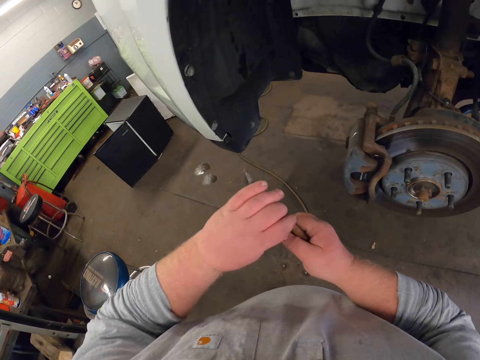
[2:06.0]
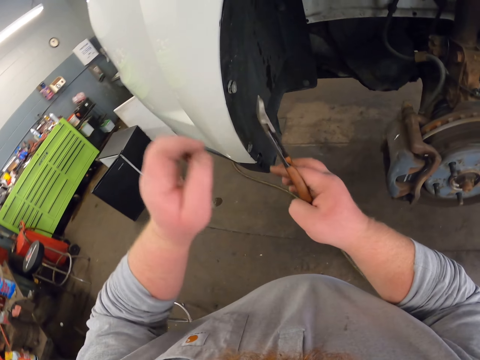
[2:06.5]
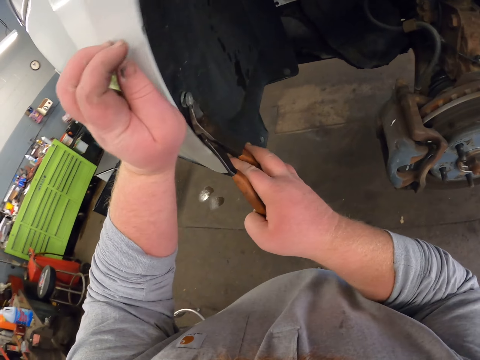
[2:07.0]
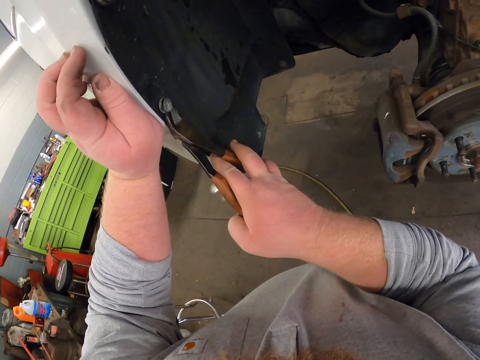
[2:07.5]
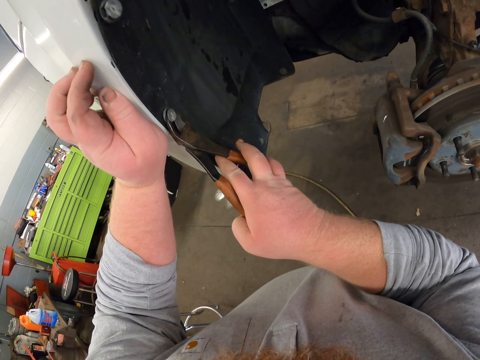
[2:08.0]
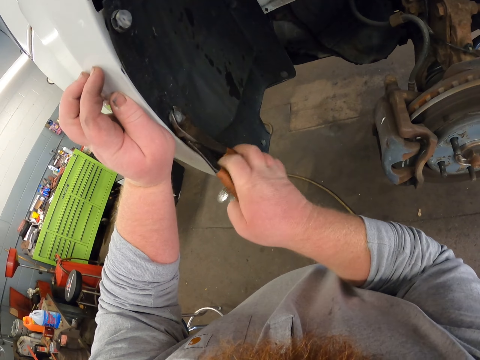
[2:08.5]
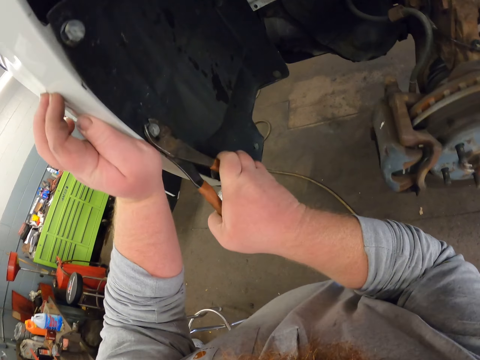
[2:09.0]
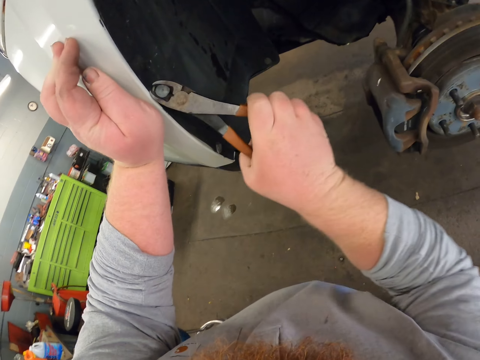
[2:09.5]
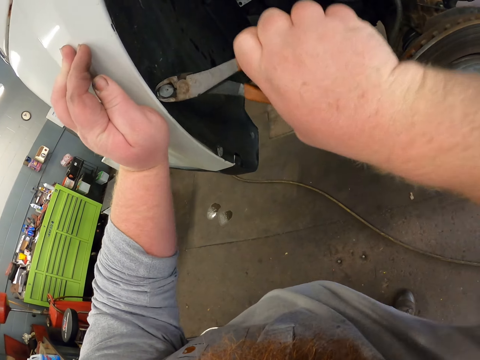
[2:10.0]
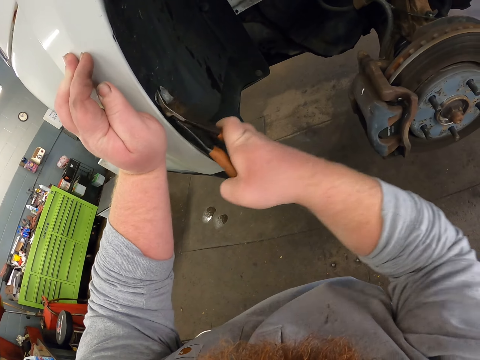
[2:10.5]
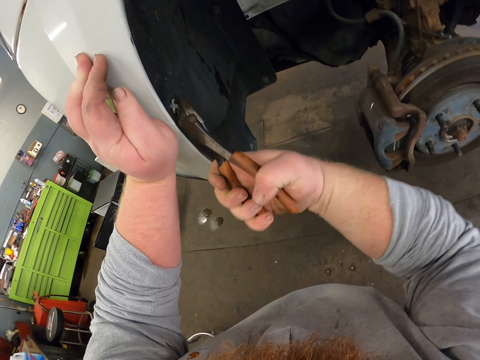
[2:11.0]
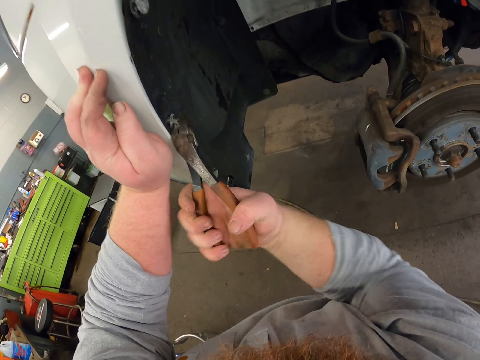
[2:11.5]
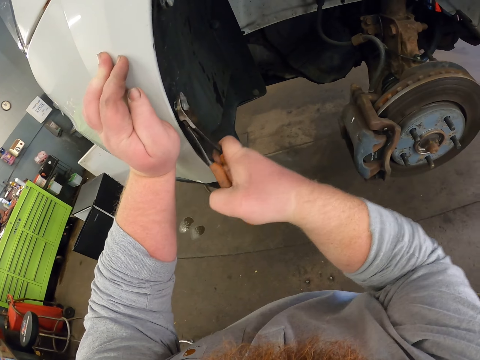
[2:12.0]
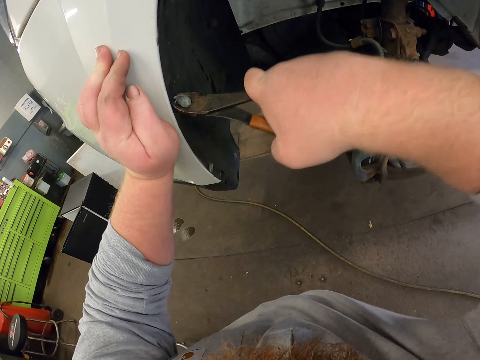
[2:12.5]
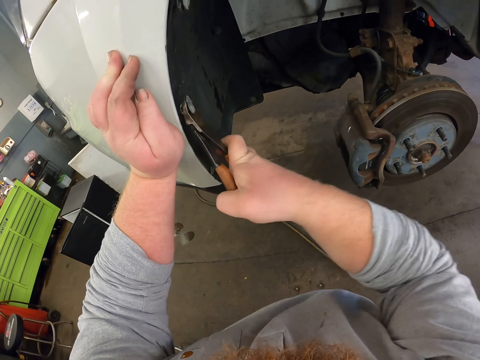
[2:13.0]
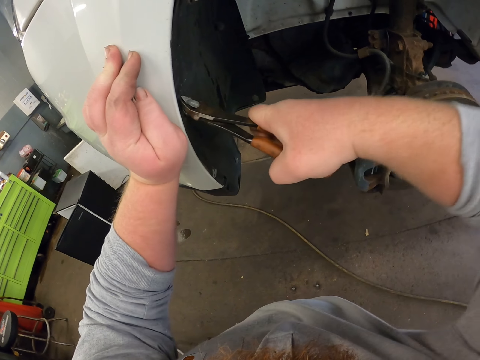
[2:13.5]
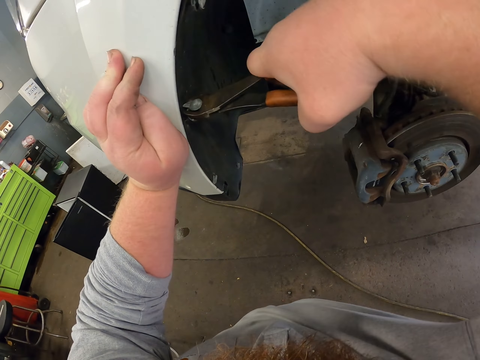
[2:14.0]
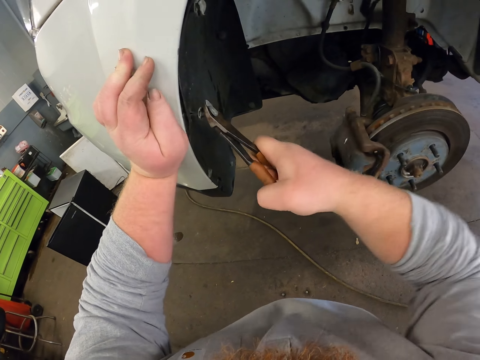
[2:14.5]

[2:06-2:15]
The camera wearer removes the screws from the car with the pliers.

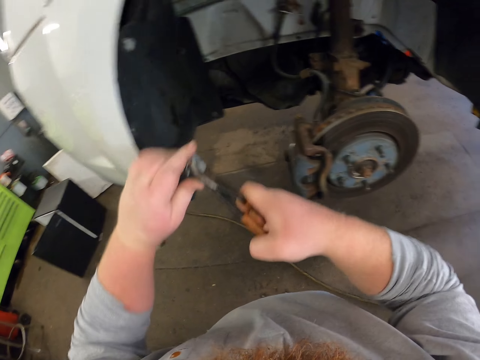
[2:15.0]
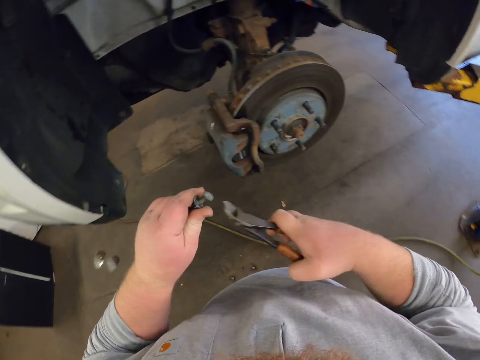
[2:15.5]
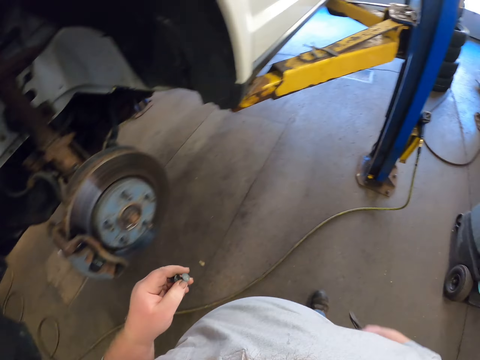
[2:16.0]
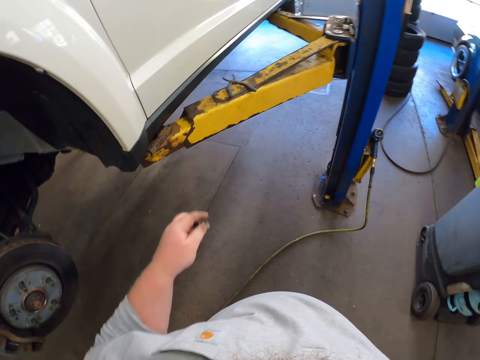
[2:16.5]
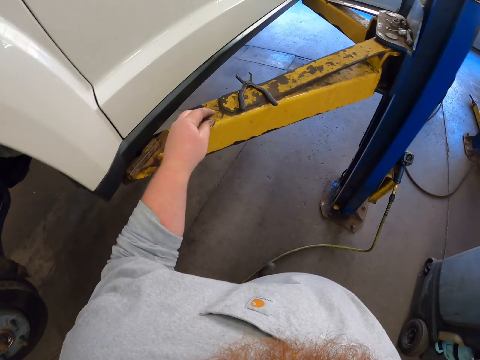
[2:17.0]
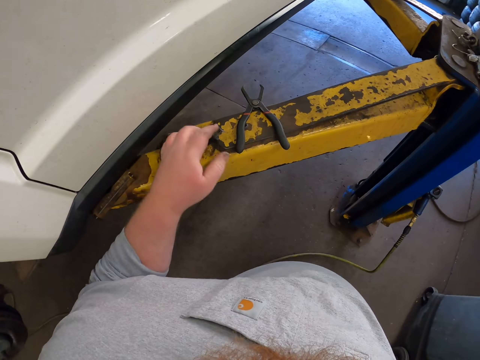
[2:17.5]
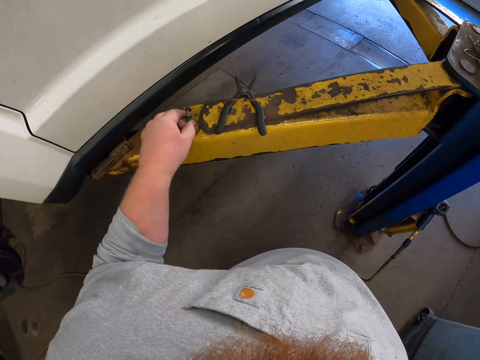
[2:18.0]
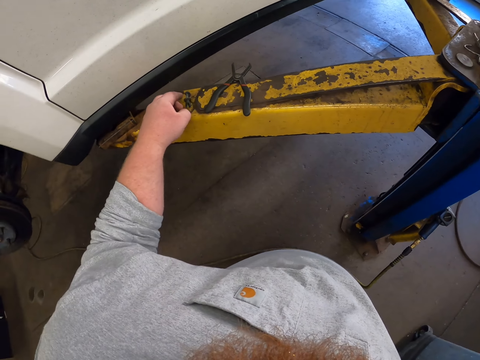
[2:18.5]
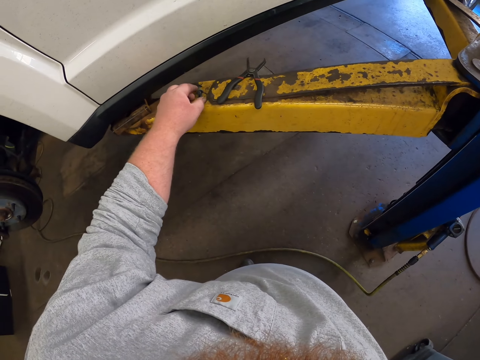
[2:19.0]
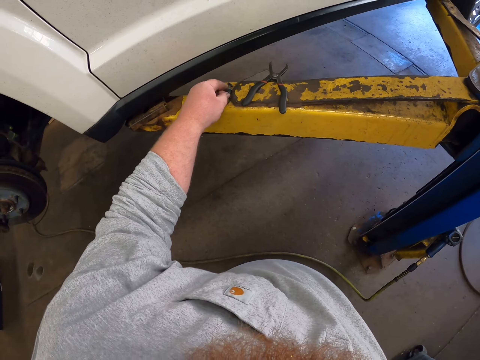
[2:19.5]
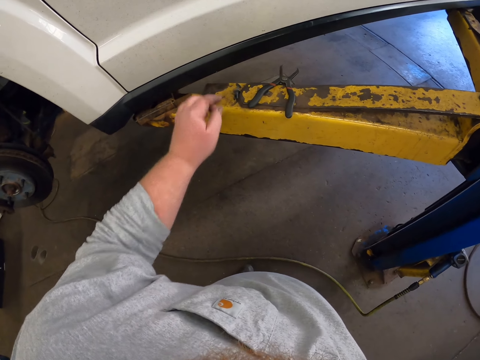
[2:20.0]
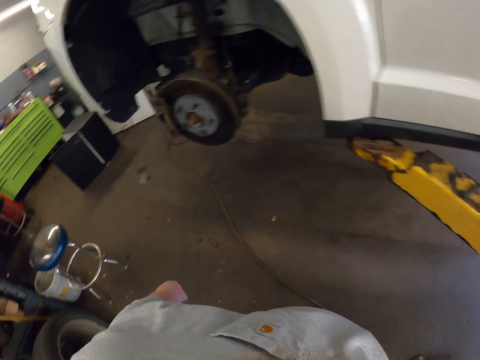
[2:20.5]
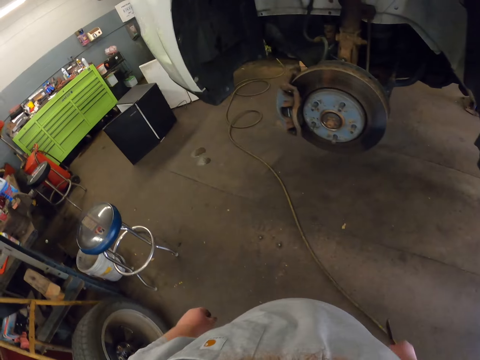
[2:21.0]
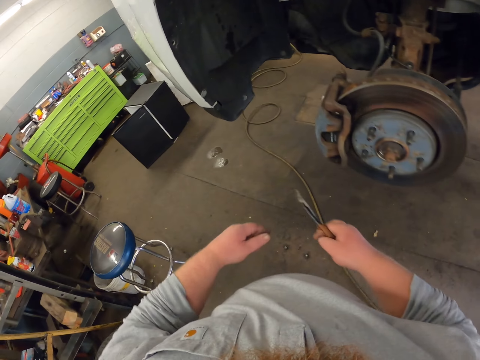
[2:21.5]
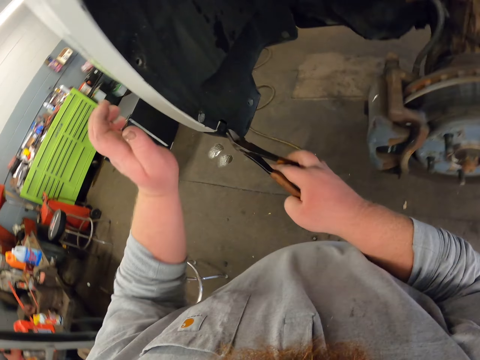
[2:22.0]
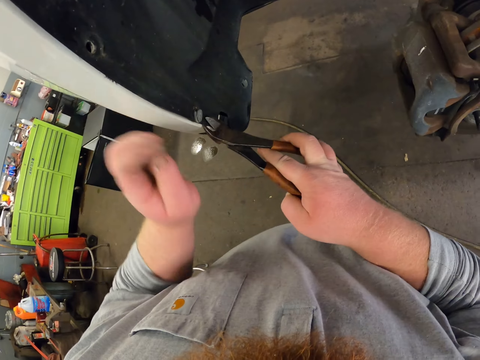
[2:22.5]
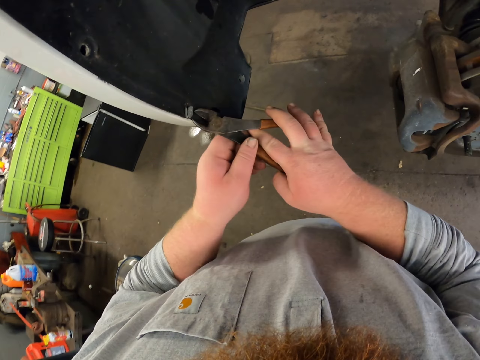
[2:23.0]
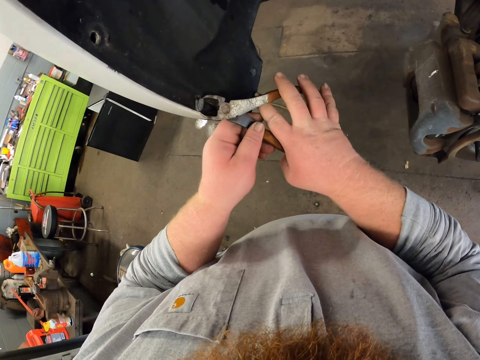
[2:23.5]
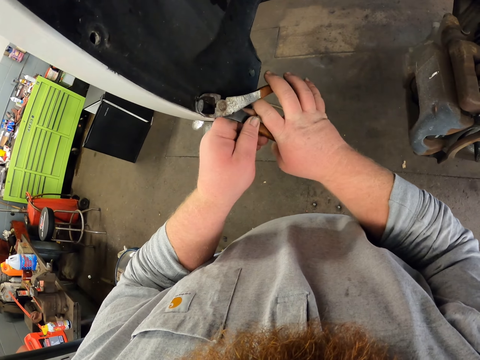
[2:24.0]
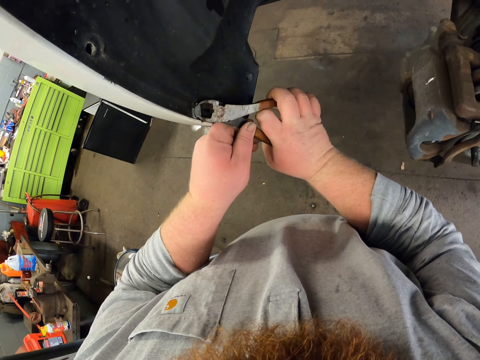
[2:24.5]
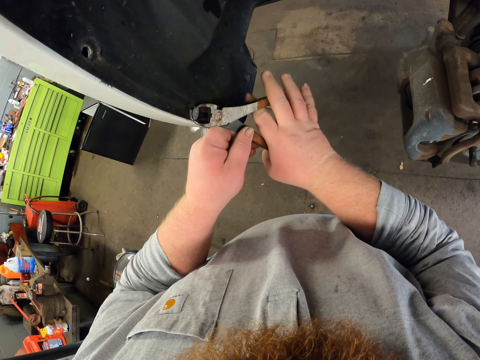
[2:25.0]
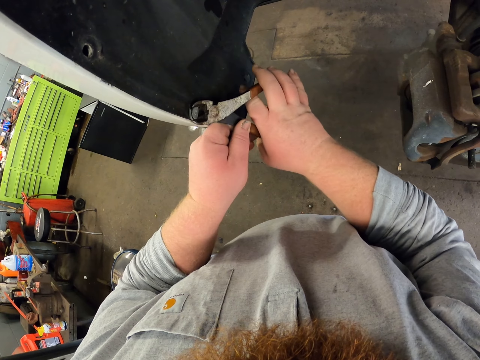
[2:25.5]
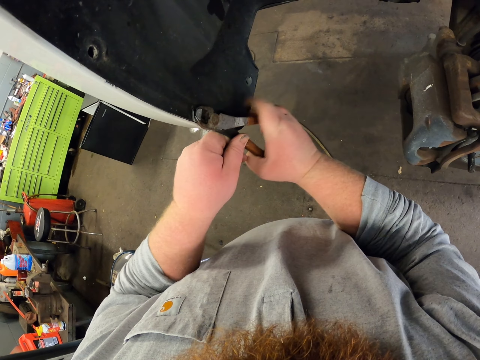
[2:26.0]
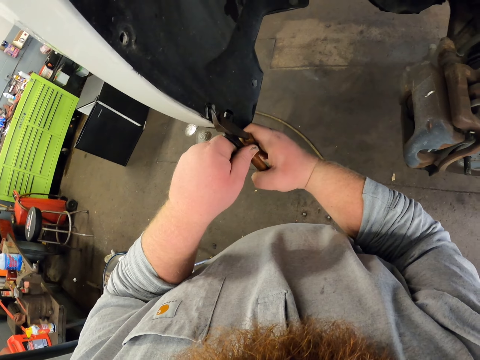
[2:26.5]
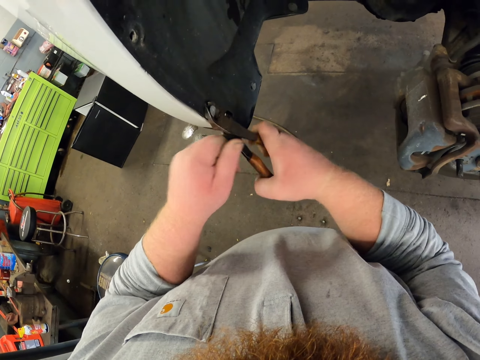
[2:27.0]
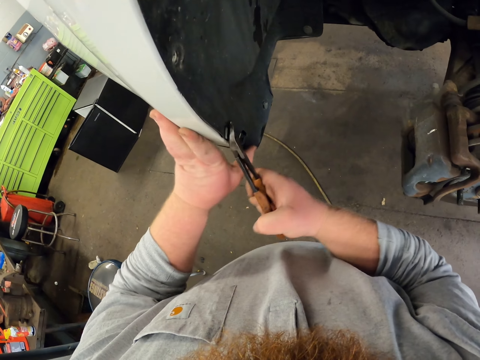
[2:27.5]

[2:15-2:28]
The camera wearer puts the screw on top of the steel. They touch the screw. They remove the screws from the car with the pliers.

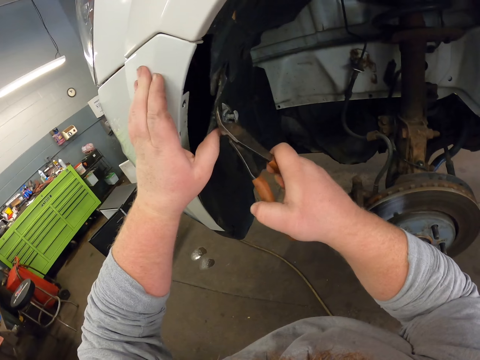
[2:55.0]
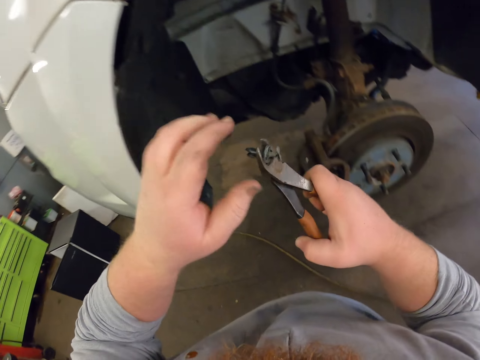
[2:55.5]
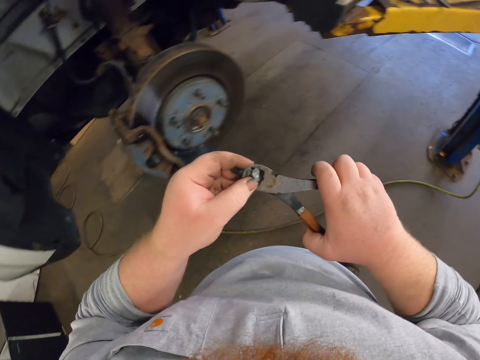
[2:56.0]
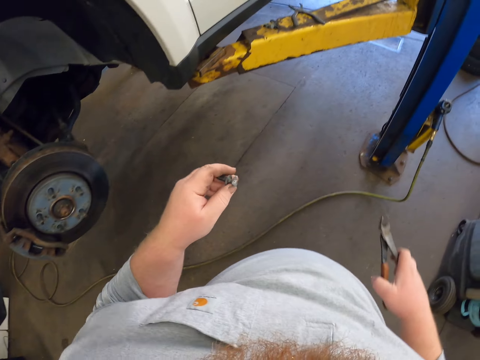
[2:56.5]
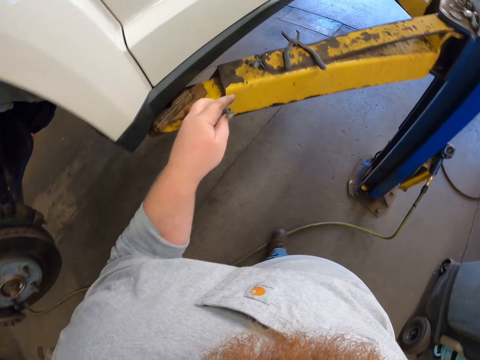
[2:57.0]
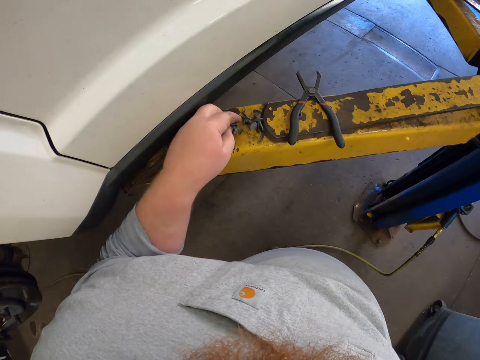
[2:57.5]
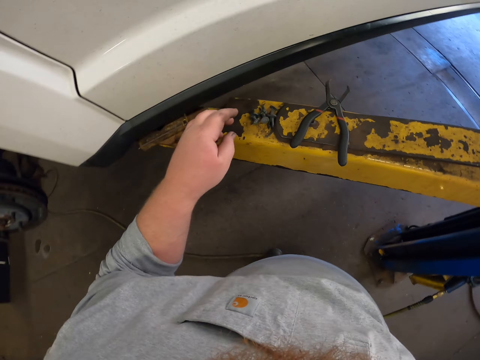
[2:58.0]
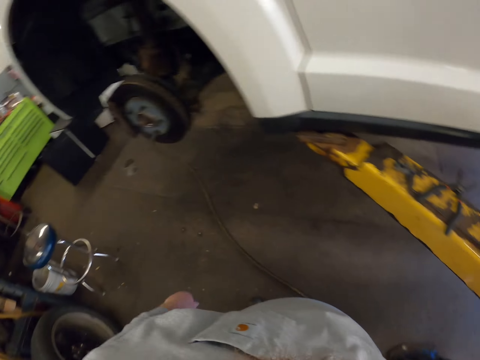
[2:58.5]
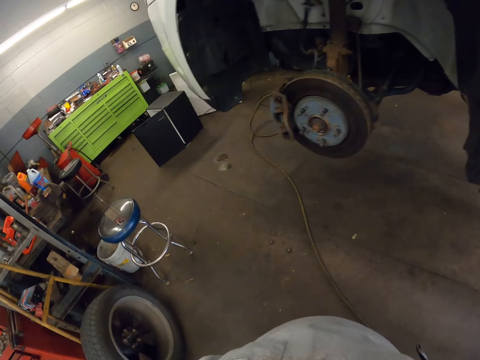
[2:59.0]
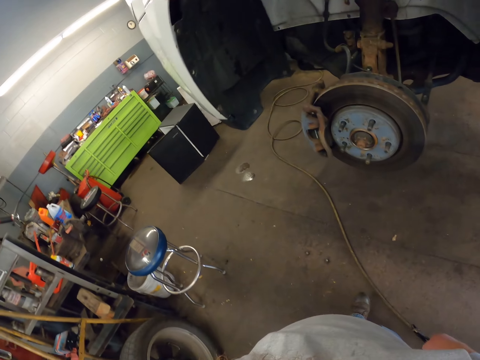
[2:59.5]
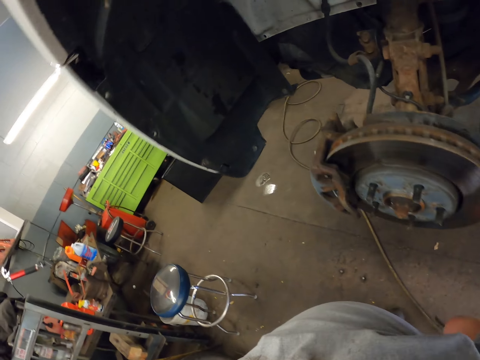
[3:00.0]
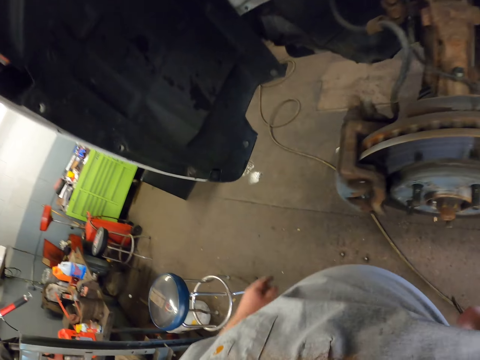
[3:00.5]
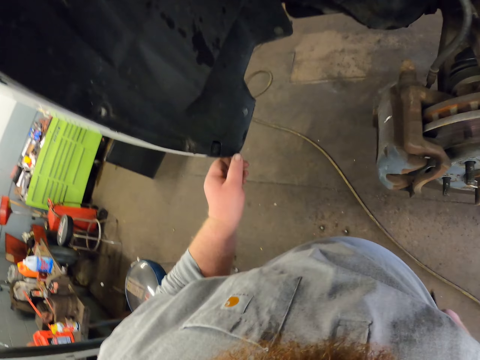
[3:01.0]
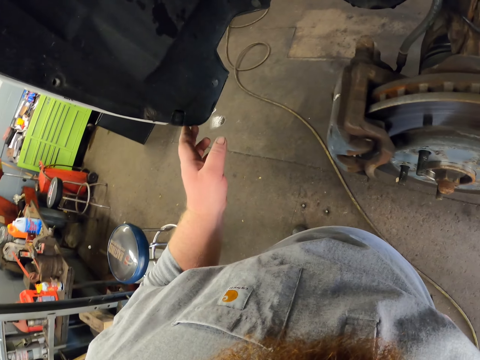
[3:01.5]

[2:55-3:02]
The camera wearer moves around the car. They put the screw on top of the steel.
